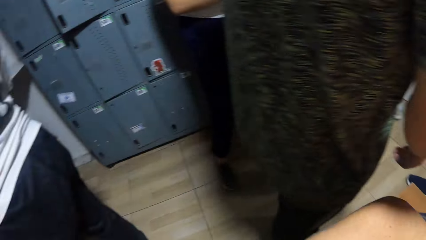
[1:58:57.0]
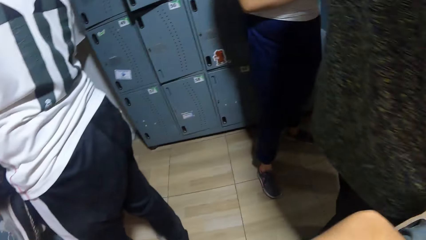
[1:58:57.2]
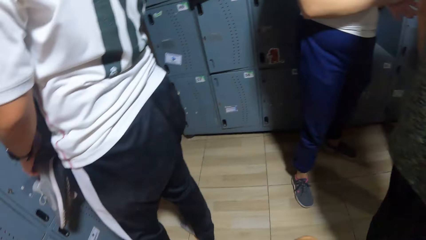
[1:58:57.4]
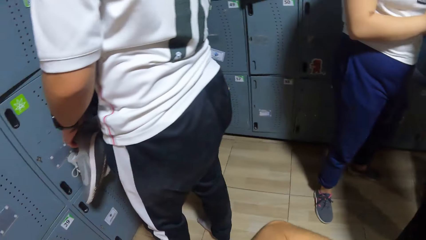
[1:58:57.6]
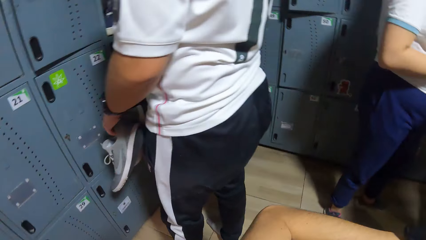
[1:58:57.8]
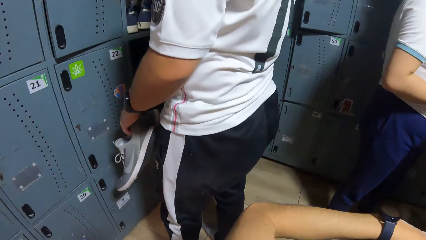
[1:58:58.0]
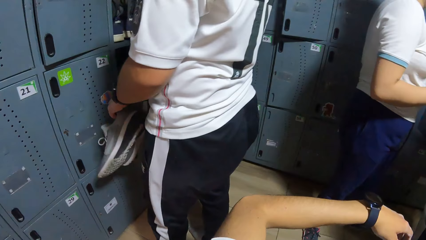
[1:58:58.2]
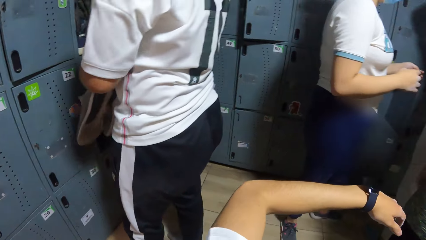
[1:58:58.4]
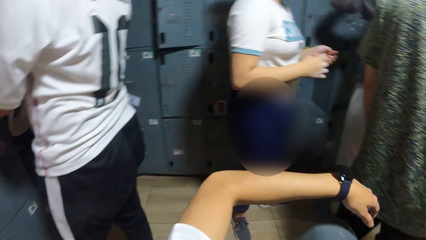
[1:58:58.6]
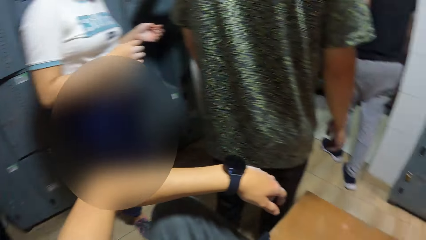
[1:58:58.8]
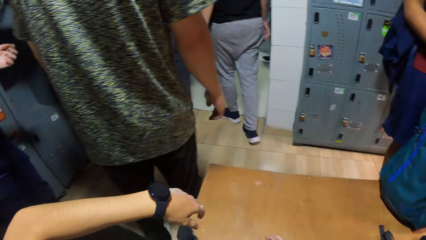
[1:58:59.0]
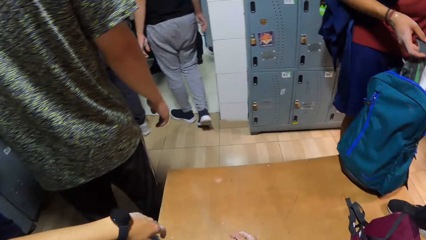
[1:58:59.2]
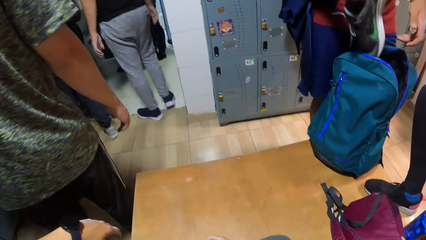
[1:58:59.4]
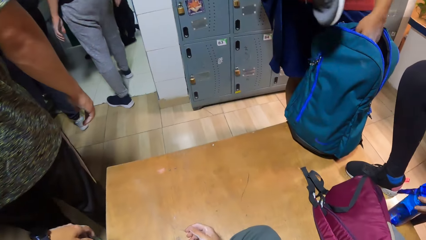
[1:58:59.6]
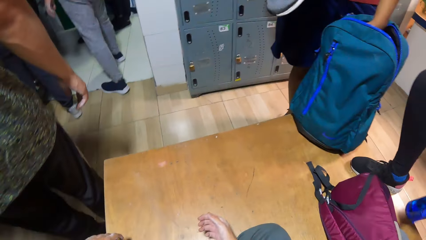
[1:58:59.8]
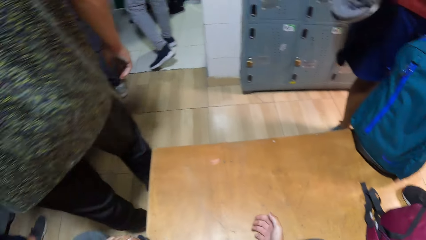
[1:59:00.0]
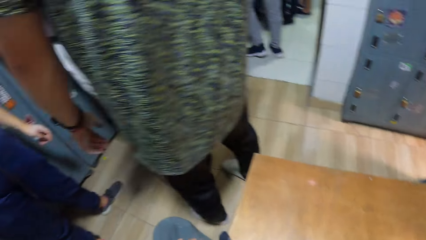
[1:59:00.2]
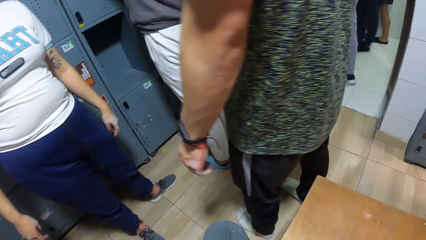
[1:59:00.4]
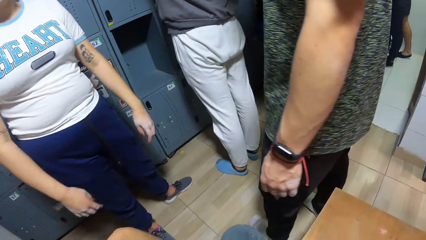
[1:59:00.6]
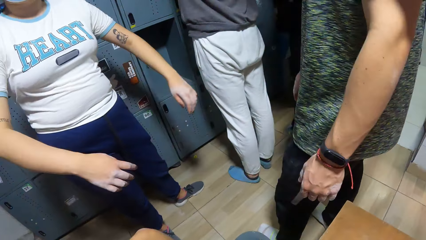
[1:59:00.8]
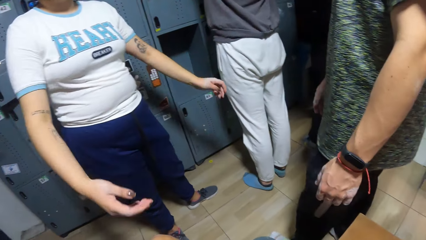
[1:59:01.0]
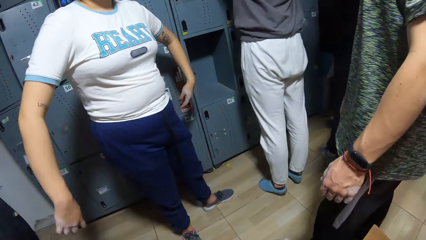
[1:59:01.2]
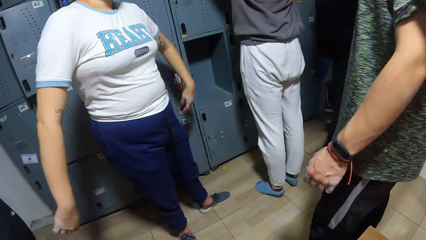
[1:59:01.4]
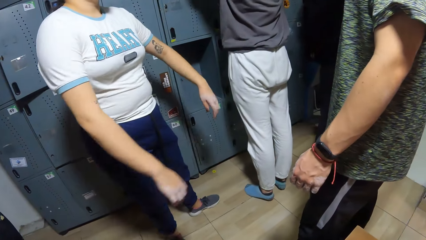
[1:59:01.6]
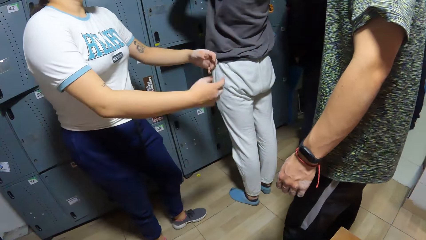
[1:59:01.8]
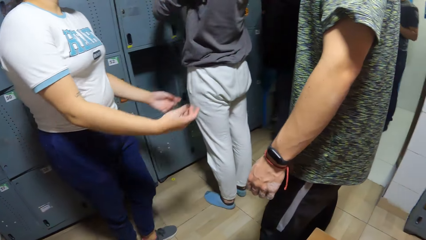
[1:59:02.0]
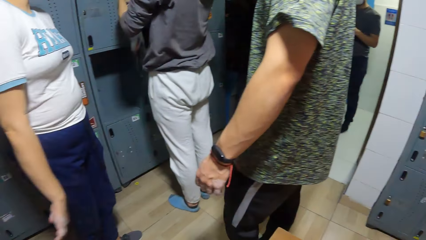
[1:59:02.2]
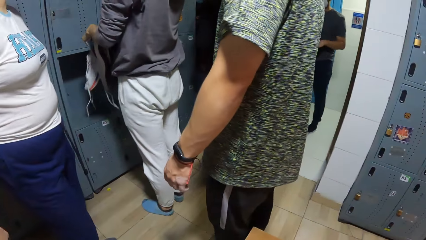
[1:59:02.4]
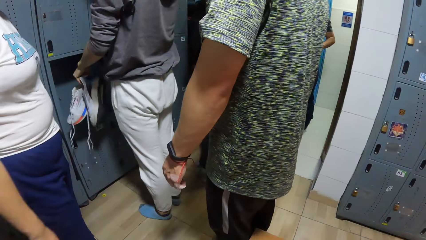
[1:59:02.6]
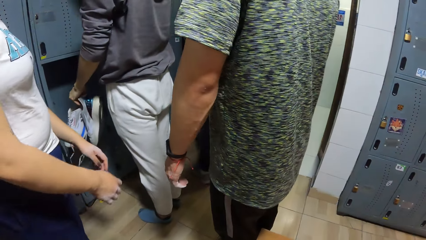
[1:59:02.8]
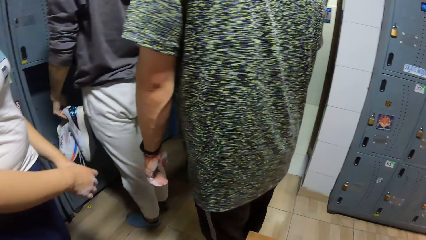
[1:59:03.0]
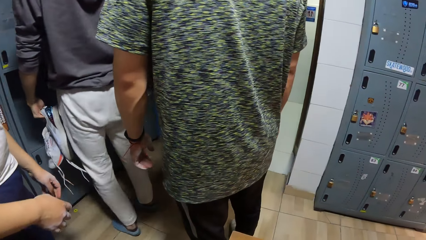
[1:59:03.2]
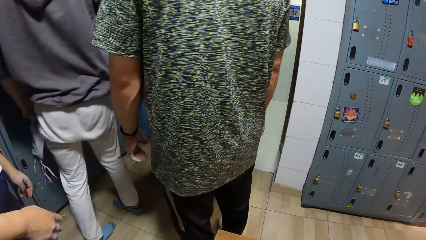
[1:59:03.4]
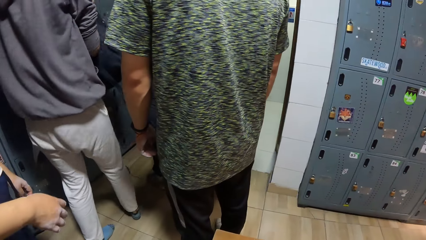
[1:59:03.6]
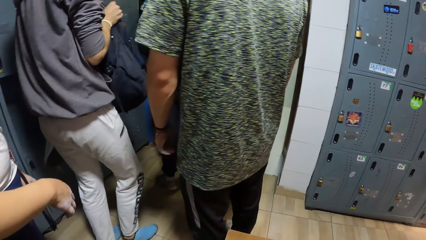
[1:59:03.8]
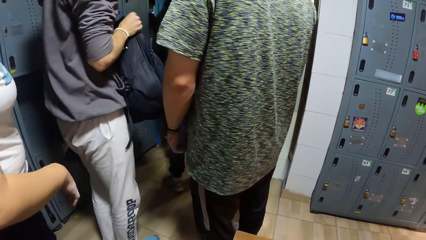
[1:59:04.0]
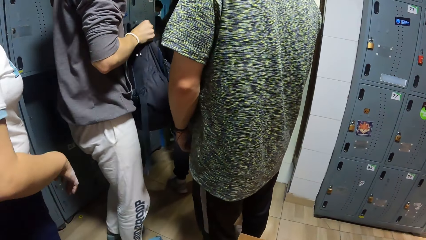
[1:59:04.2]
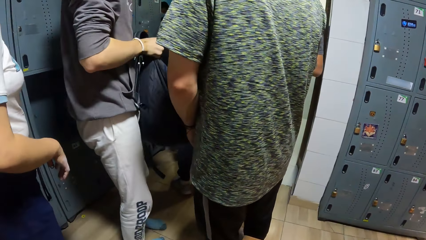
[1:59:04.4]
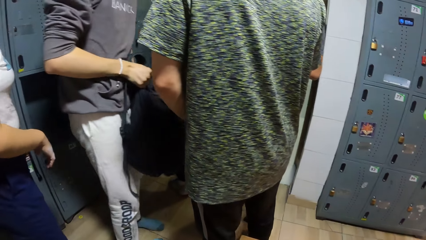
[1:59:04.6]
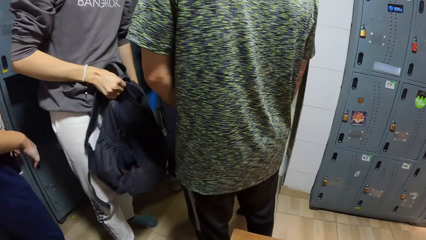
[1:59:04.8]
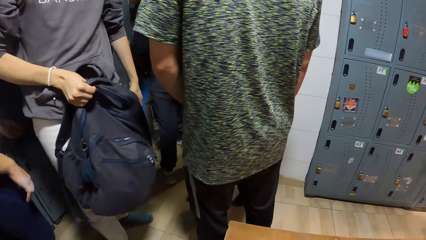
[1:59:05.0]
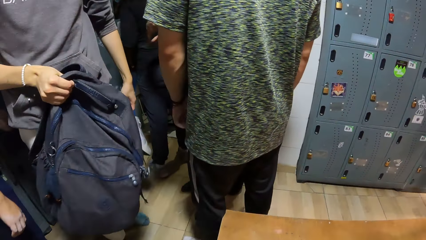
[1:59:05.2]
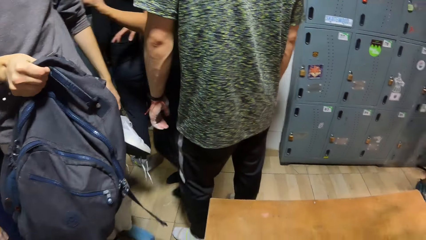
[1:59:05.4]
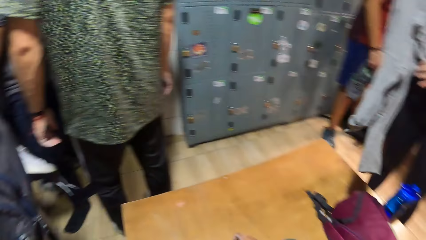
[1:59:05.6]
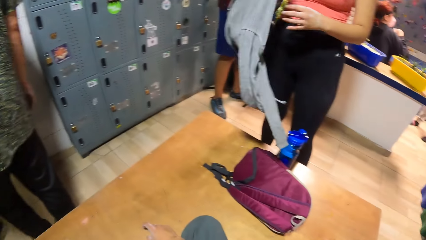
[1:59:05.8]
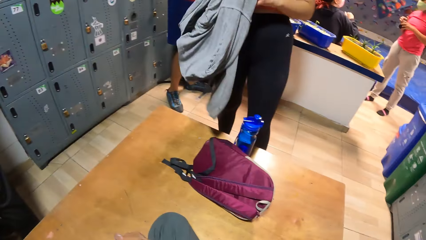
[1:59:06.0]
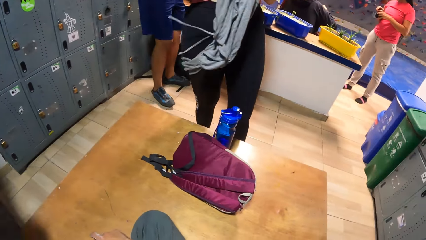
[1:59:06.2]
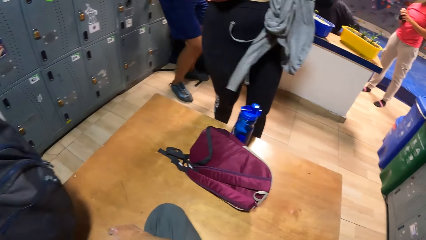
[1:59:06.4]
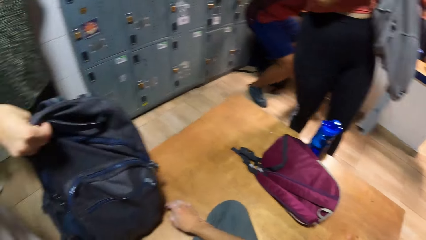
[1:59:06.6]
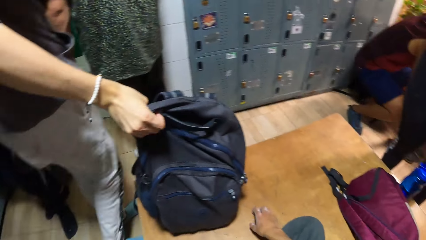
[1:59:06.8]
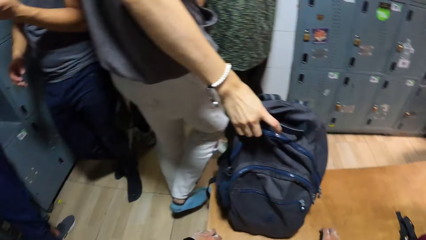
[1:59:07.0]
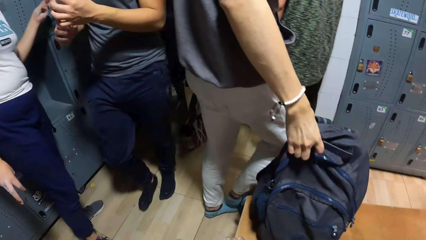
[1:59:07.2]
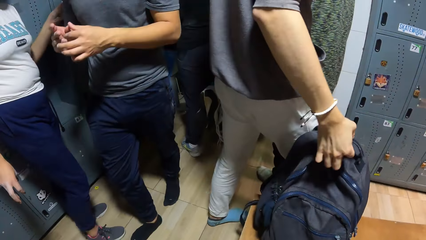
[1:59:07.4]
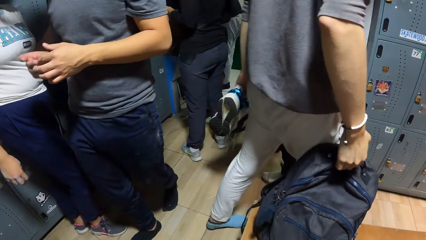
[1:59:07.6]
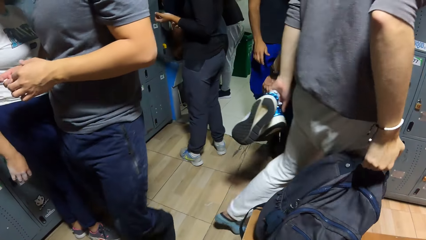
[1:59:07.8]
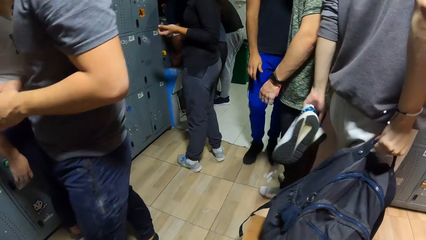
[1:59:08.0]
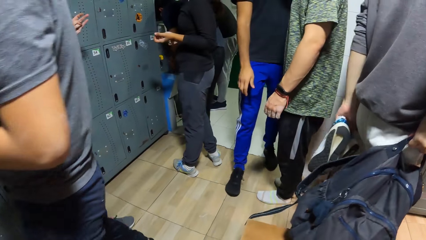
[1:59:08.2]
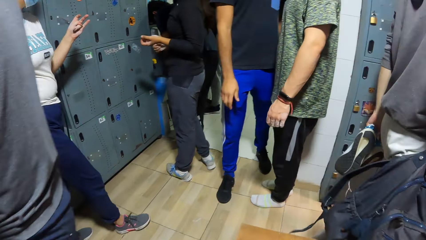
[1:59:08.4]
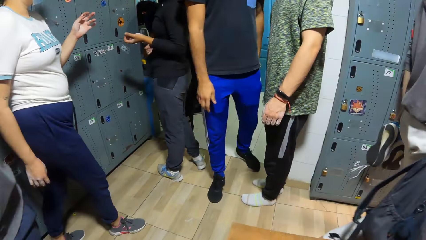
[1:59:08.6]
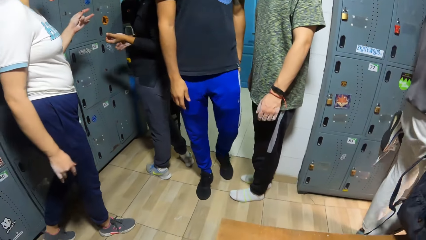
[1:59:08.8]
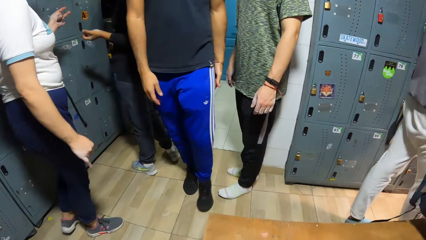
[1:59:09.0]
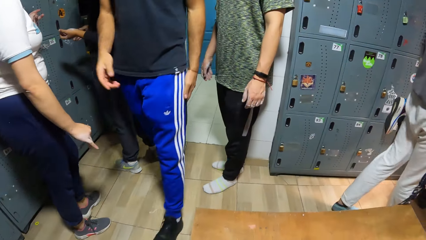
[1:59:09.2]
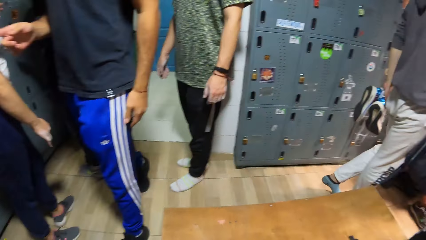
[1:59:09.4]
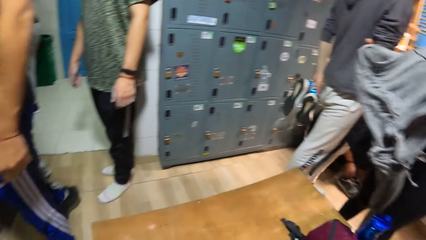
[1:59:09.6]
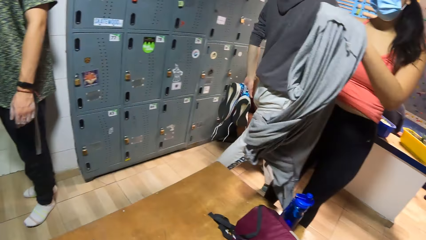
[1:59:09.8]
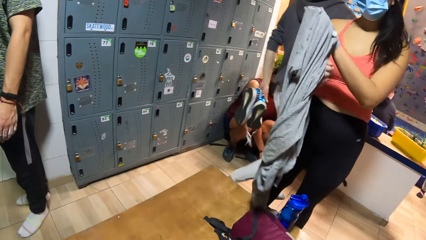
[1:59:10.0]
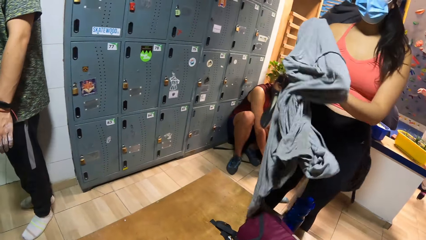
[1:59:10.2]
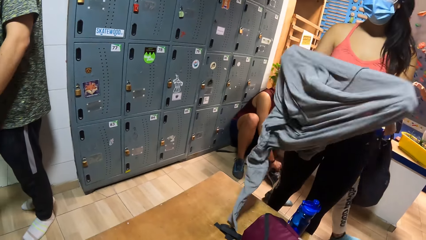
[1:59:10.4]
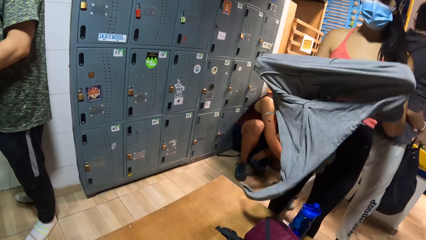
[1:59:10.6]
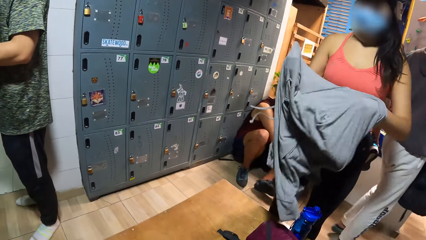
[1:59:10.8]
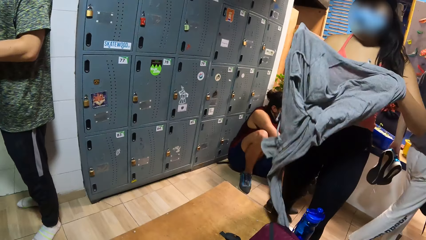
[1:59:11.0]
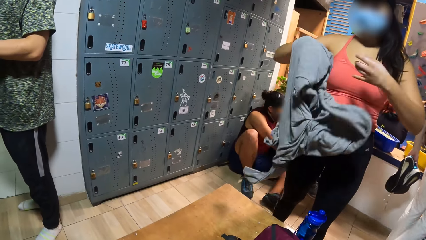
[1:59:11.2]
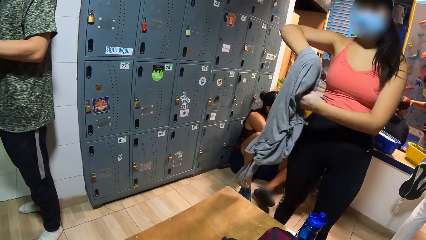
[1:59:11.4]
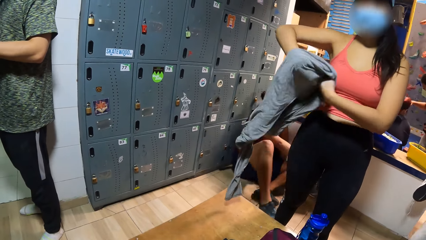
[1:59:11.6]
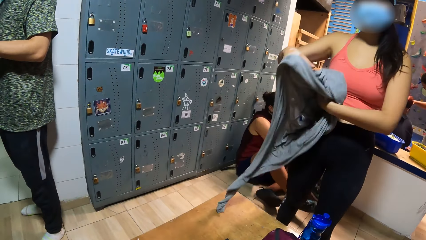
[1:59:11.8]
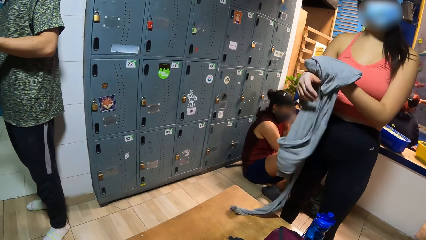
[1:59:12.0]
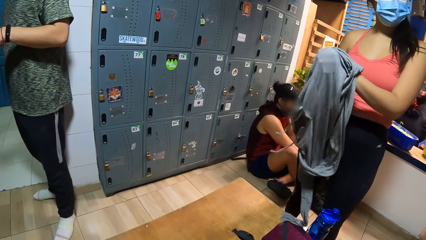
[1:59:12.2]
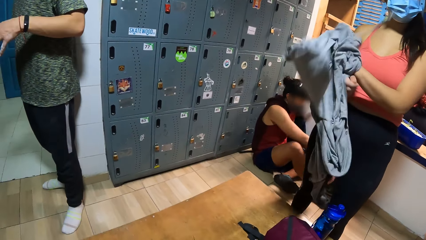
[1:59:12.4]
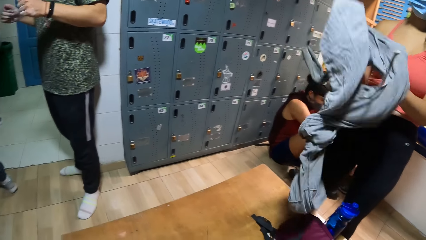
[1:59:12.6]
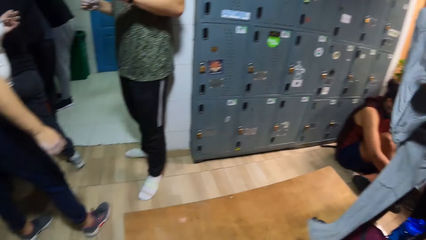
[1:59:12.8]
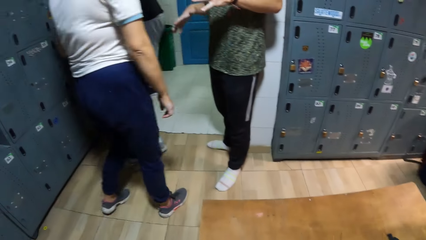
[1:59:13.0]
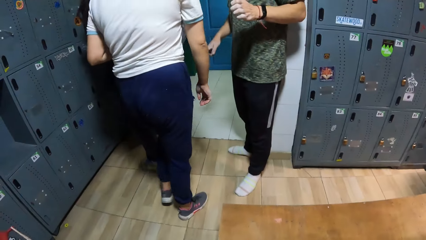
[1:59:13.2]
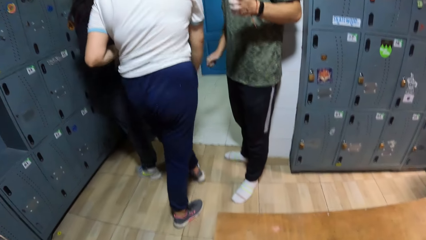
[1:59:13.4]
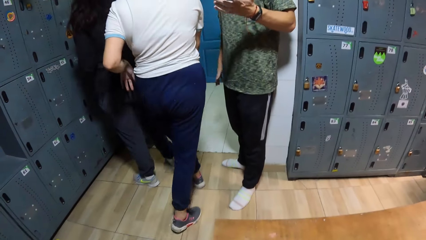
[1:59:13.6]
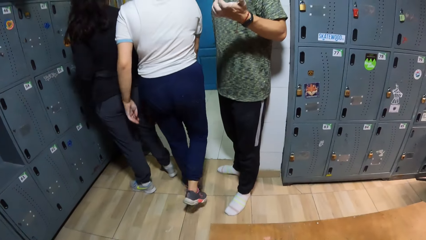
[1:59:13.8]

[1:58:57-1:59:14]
The camera wearer moves their hands and looks around. The woman wears the cloth with both hands.
